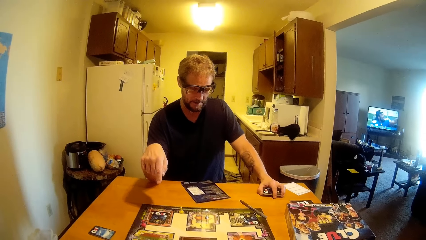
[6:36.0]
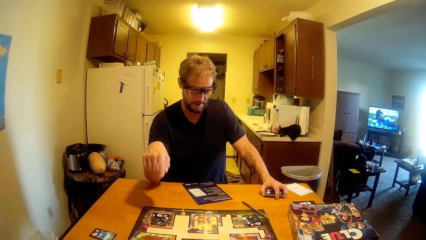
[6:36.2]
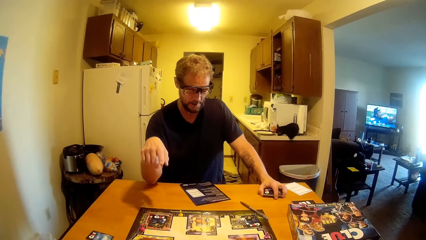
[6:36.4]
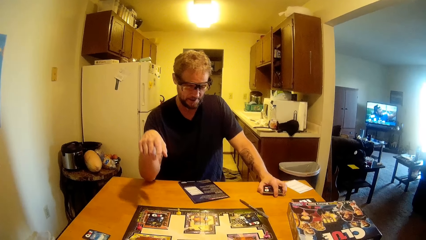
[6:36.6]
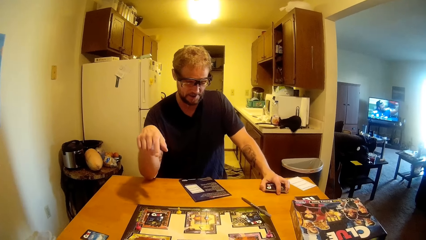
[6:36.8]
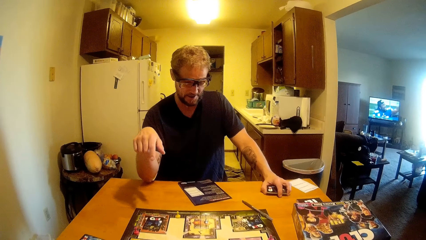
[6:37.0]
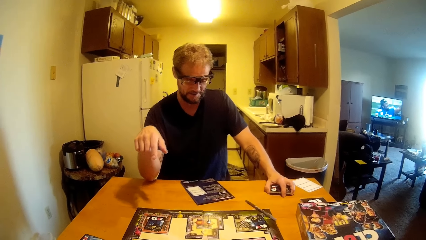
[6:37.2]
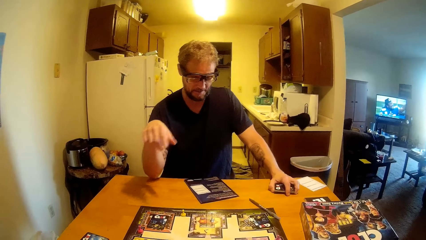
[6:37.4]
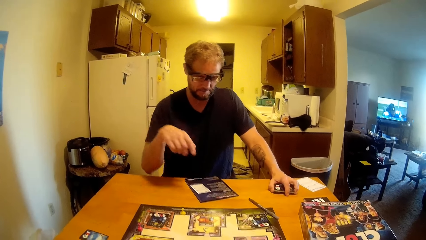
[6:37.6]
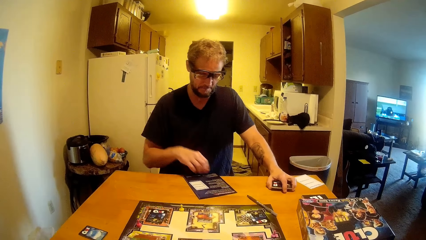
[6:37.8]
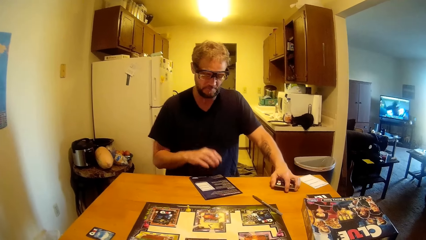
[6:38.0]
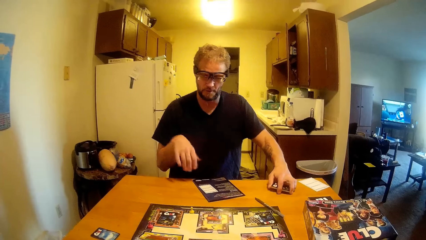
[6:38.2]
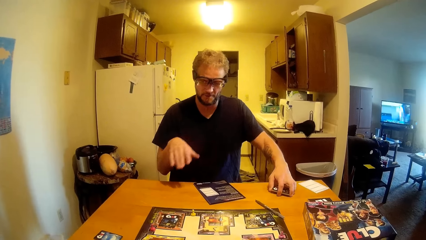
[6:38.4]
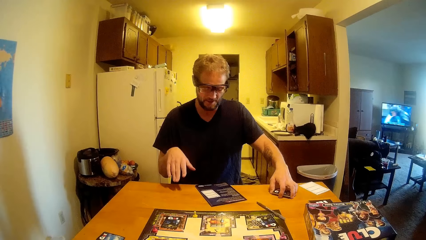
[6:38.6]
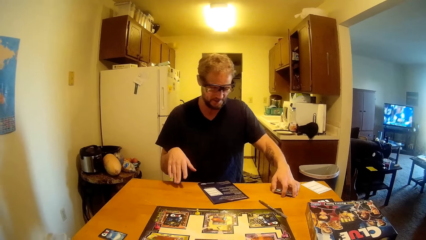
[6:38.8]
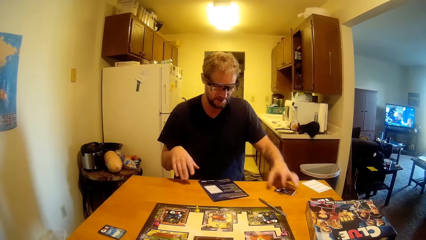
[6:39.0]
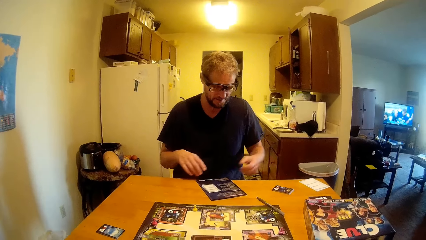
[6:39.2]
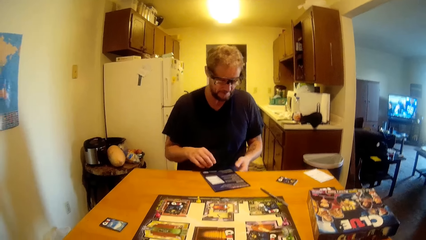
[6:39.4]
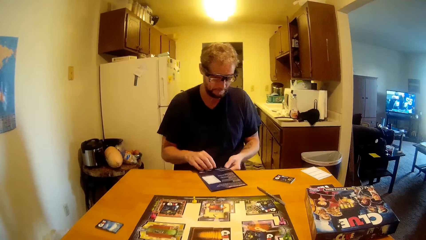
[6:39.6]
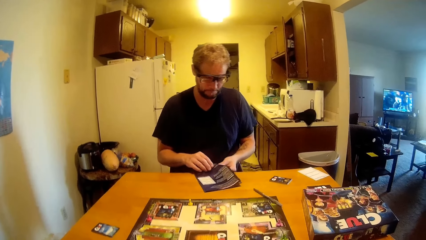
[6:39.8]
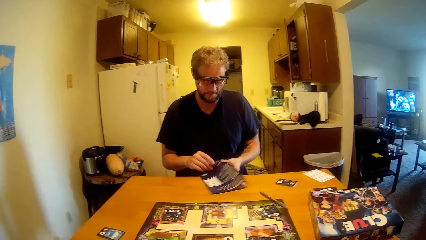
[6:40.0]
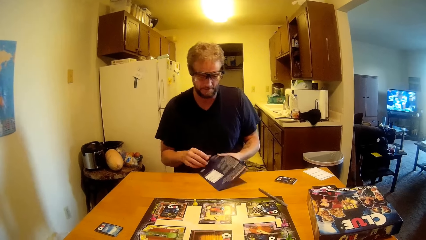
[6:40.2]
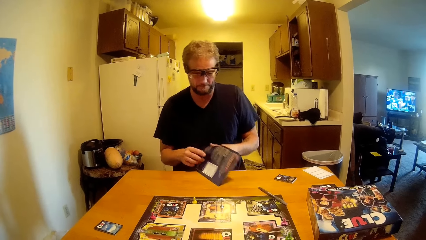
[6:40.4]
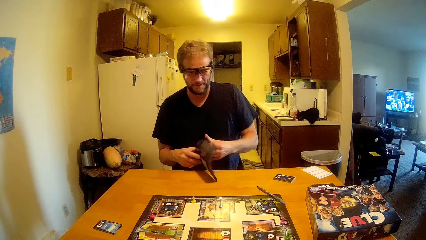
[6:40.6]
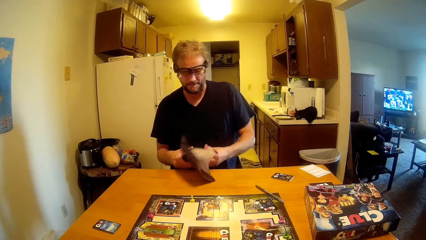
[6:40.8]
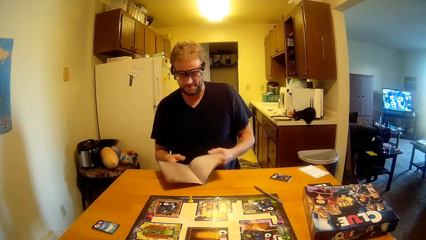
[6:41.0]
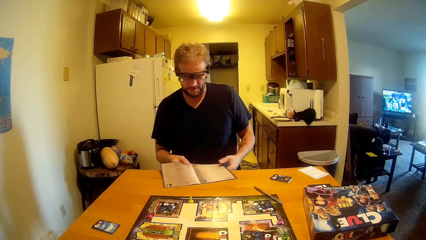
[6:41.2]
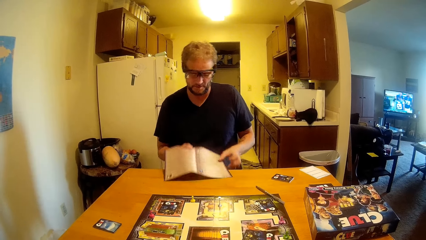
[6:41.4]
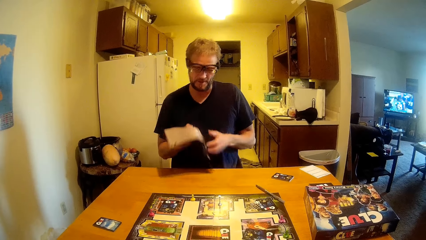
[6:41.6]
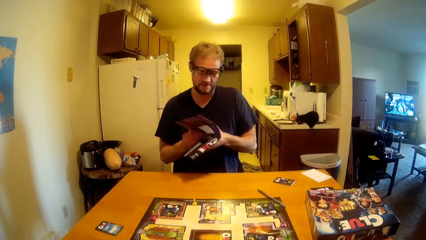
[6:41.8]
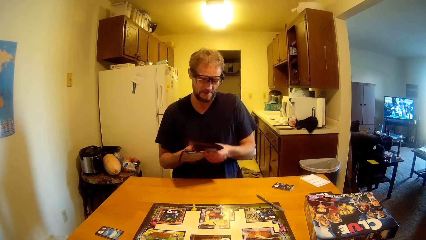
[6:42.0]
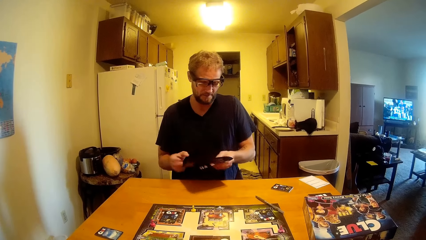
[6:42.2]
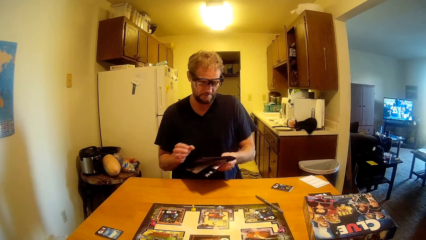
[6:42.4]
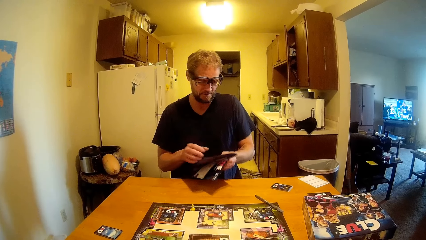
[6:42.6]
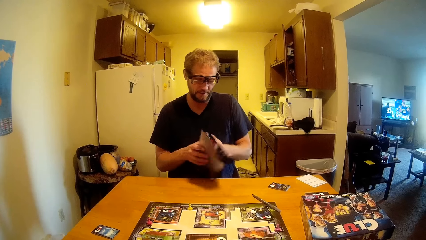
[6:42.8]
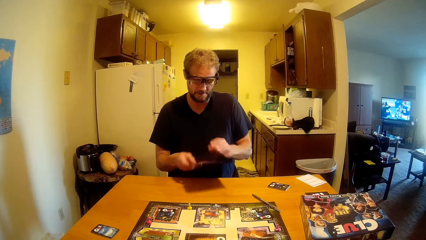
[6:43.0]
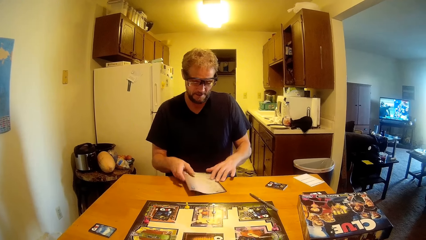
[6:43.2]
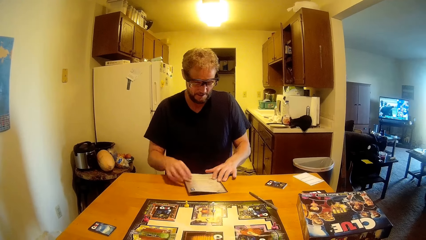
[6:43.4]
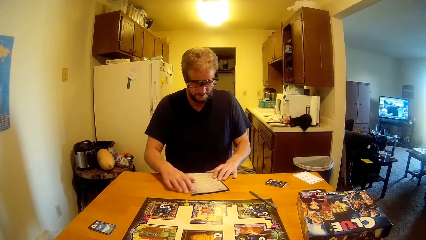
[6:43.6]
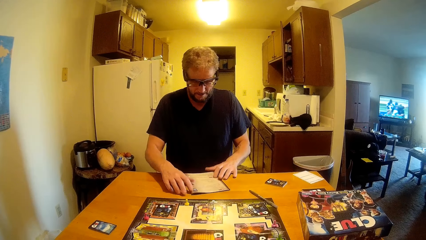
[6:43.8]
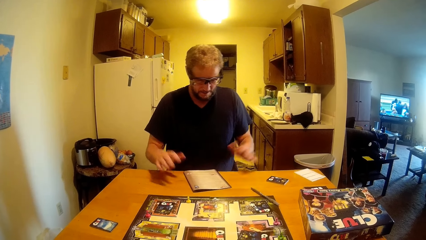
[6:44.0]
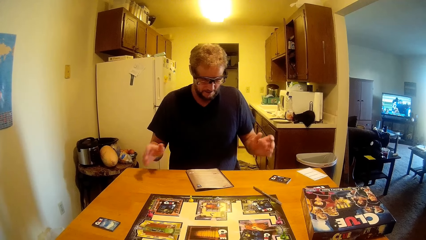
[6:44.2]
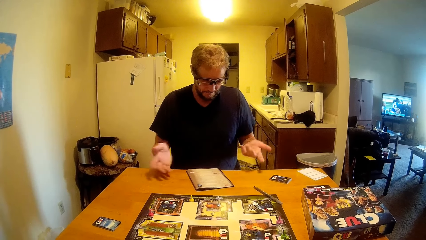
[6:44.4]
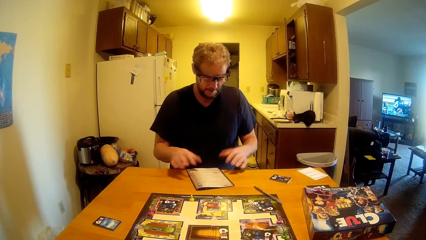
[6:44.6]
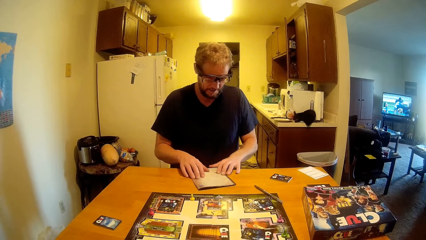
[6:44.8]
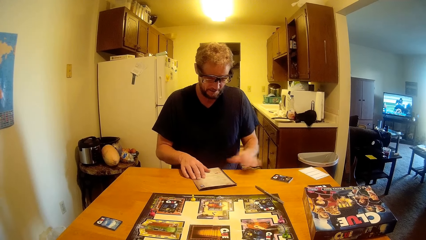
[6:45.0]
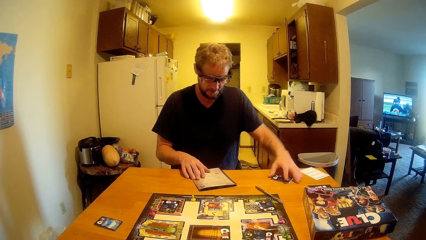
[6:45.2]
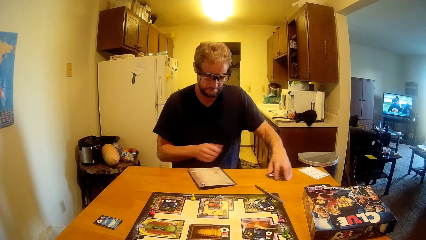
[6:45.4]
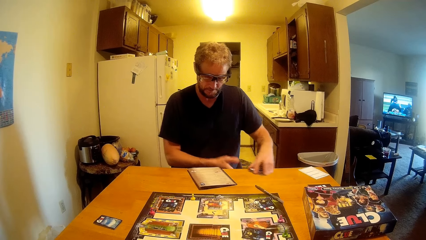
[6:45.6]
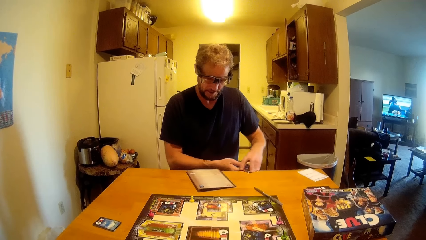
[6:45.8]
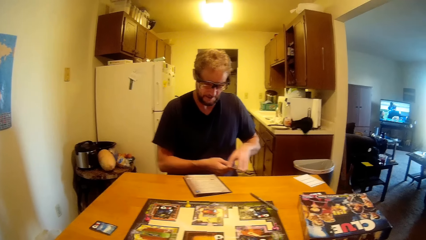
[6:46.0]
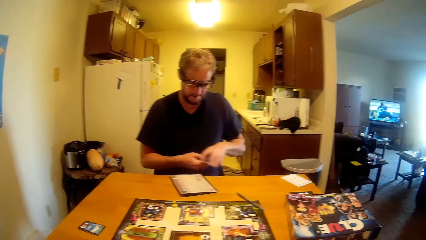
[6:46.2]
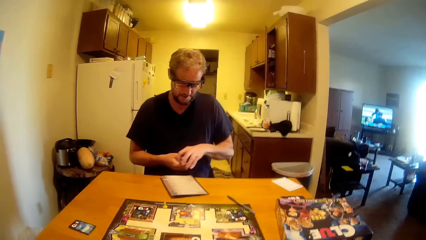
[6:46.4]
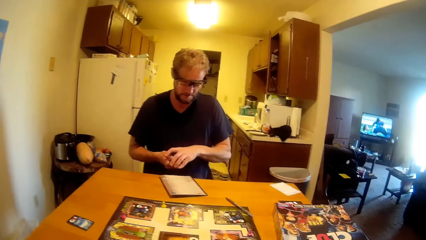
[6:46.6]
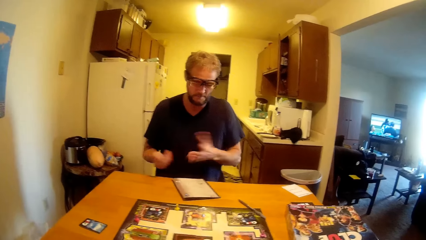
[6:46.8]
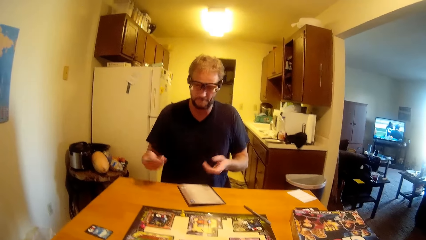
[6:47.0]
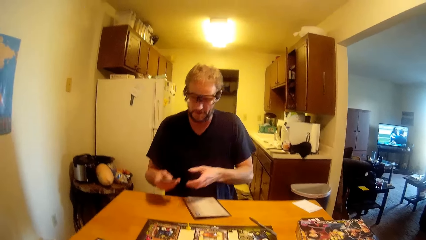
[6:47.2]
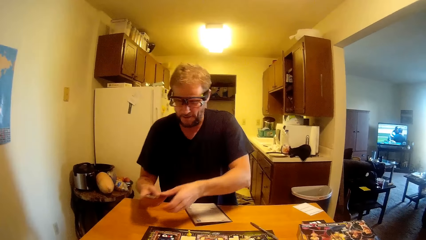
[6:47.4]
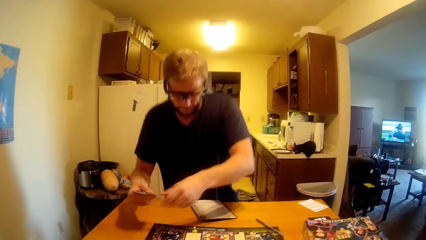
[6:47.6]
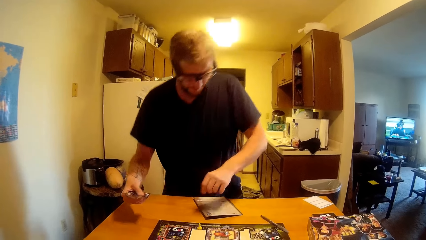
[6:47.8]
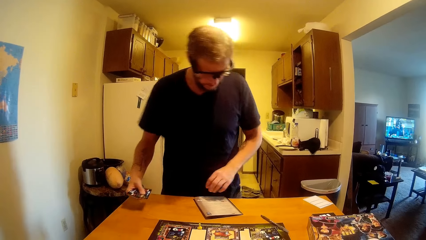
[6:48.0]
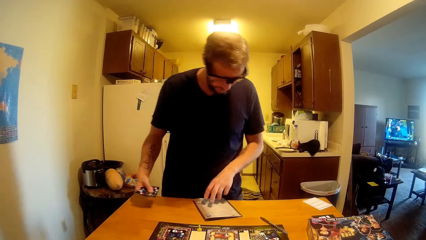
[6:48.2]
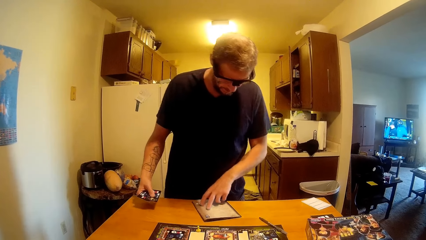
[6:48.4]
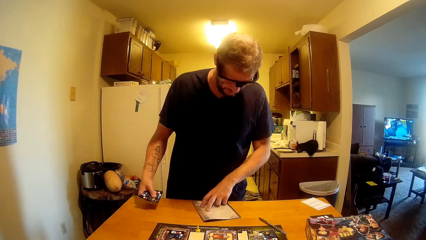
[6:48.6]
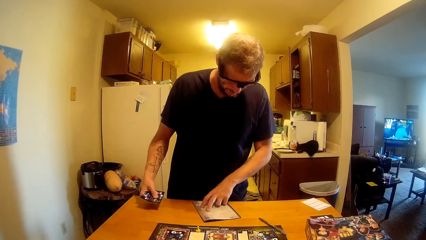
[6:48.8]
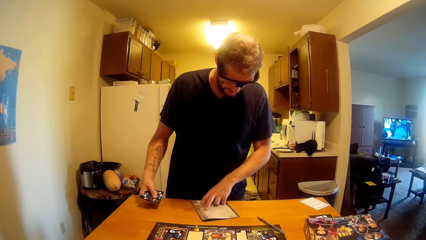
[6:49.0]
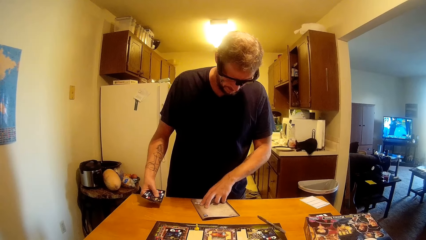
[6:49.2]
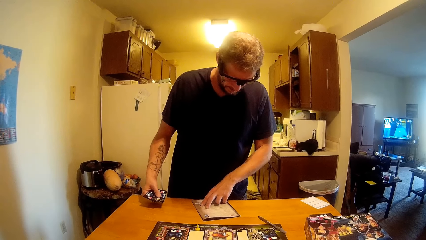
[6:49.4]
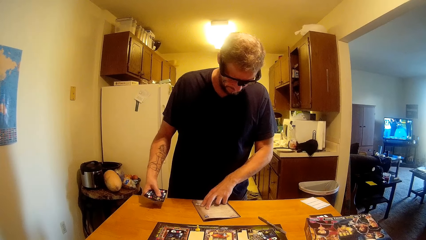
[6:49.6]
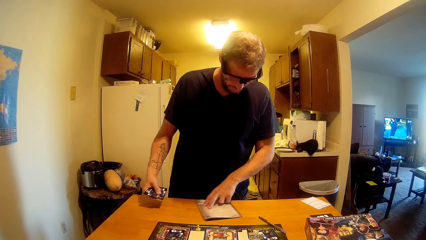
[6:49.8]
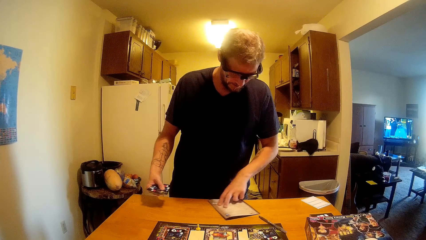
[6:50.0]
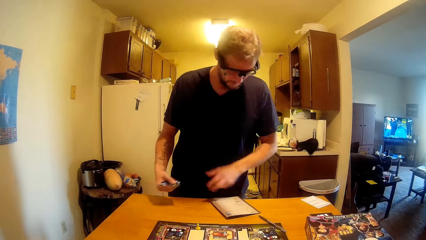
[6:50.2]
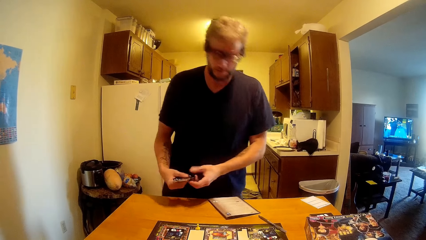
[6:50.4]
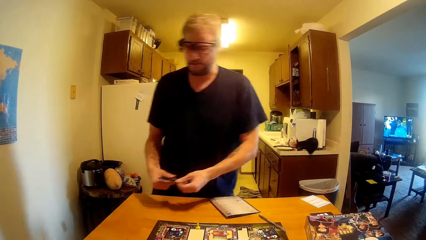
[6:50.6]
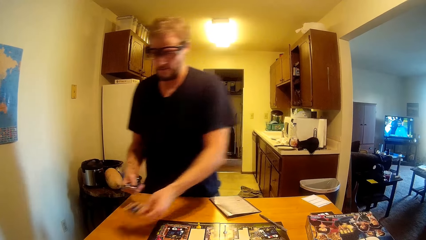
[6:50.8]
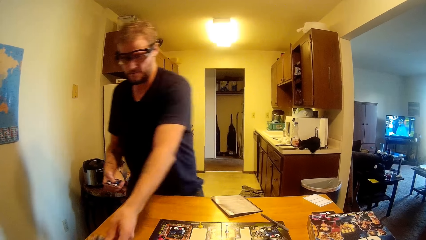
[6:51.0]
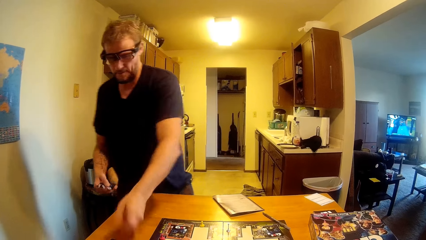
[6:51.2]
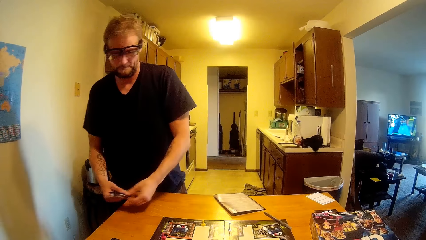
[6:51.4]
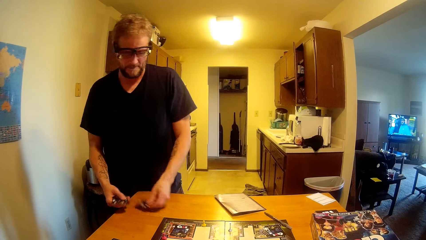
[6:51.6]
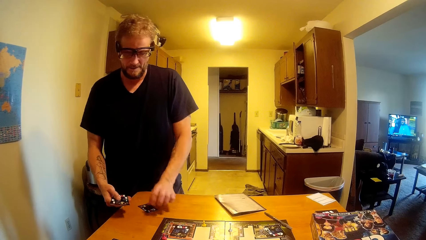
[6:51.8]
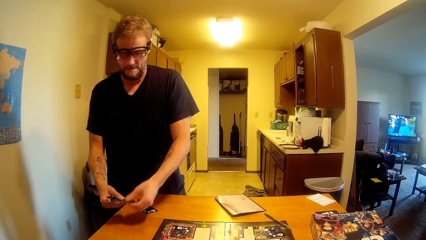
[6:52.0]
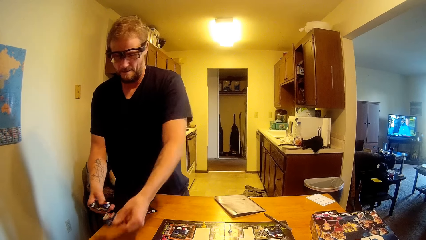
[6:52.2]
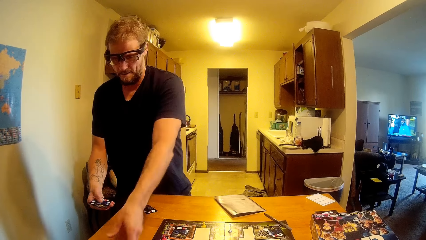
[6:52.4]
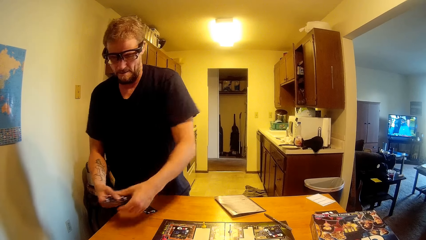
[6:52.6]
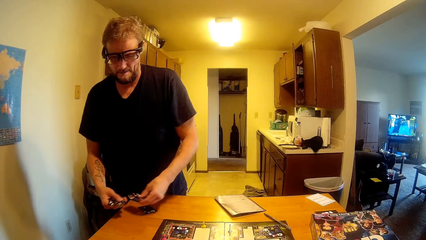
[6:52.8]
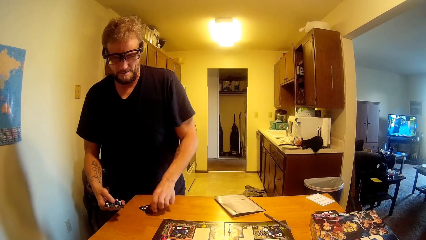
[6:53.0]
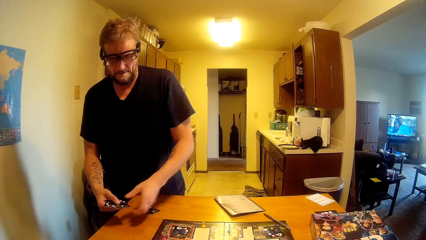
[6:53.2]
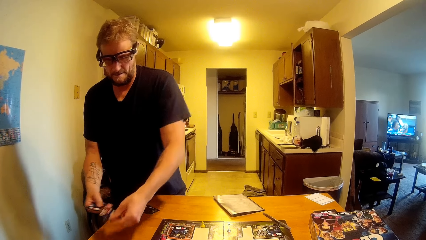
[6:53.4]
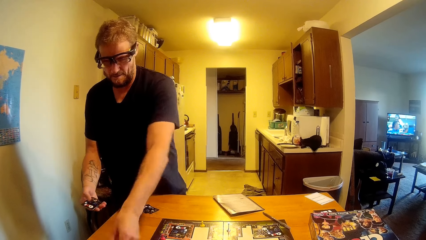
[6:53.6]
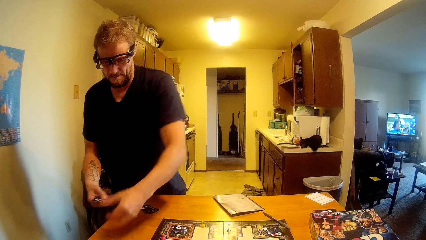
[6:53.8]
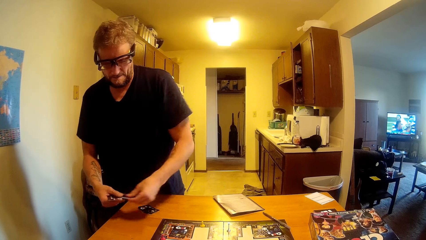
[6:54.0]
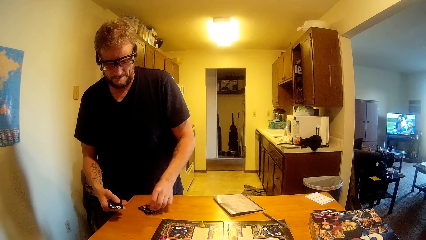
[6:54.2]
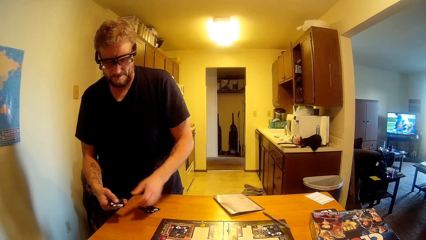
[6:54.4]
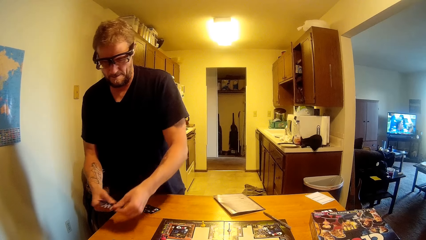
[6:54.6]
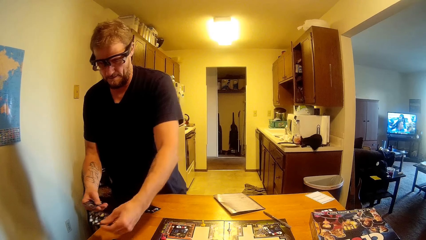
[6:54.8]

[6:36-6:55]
A man reads the paper. The man converses with the camera wearer. The man picks up the cards from the table. The man stands up. The man reads the paper. The man shares the cards on the table.
